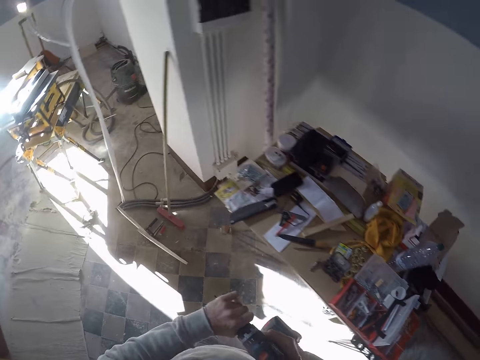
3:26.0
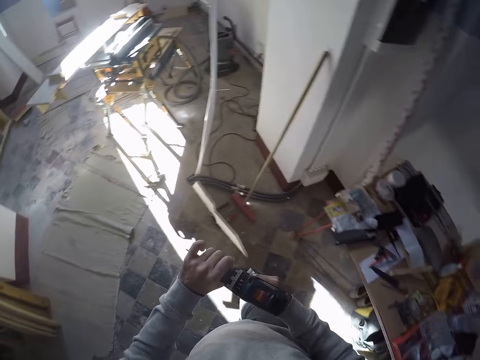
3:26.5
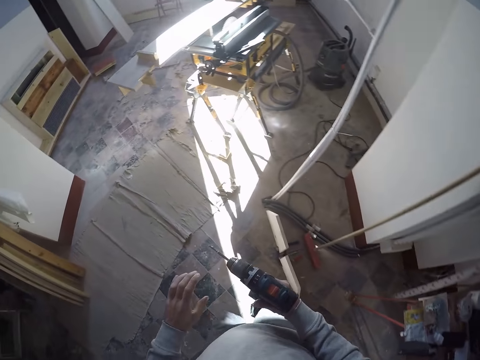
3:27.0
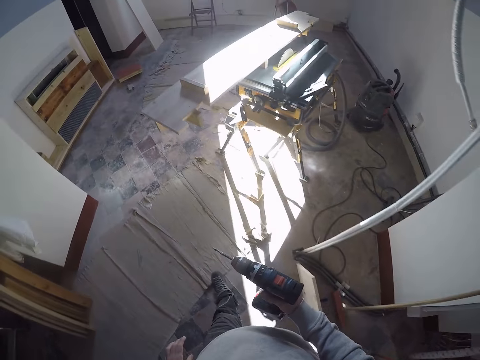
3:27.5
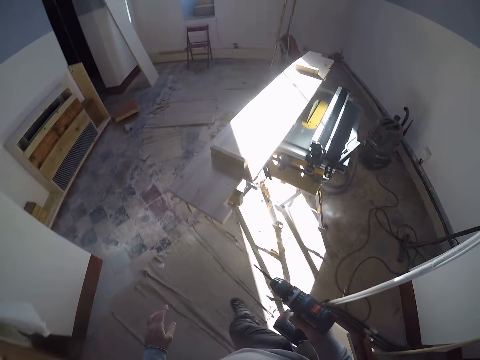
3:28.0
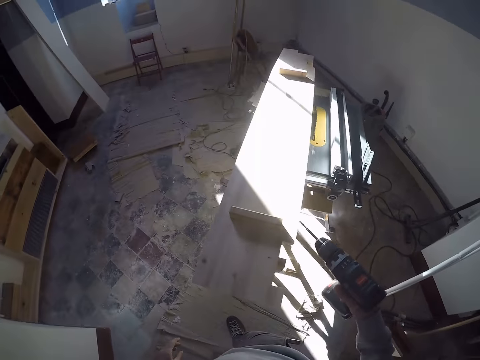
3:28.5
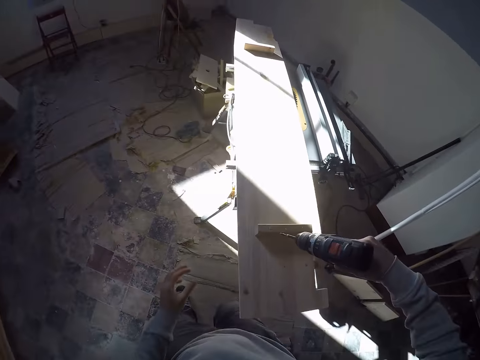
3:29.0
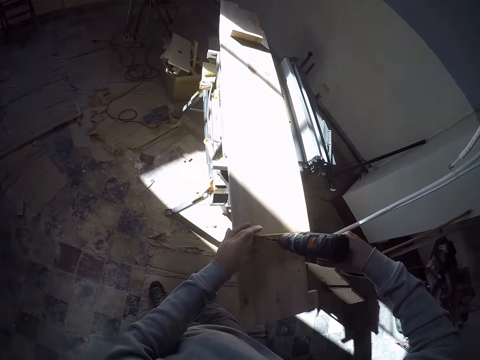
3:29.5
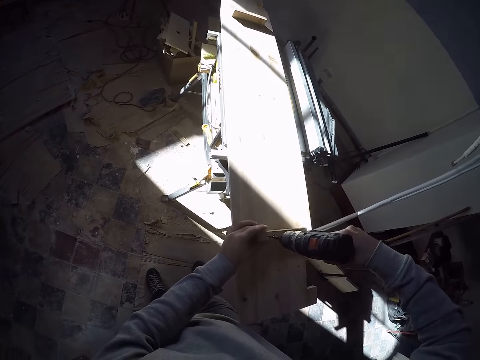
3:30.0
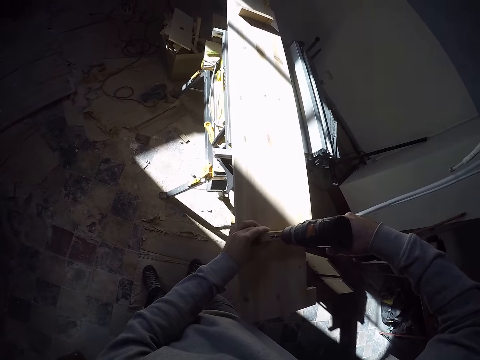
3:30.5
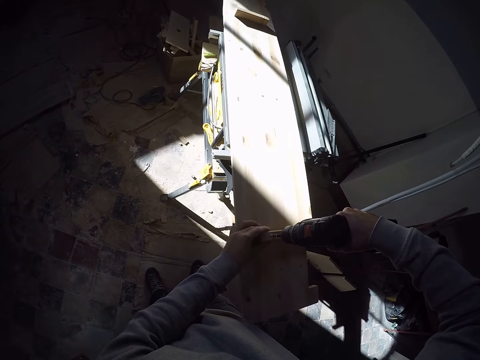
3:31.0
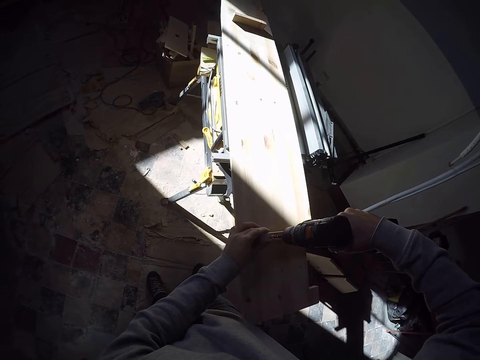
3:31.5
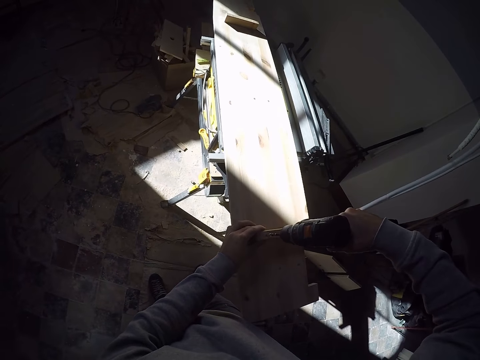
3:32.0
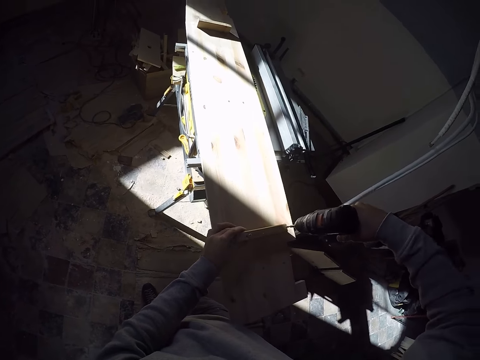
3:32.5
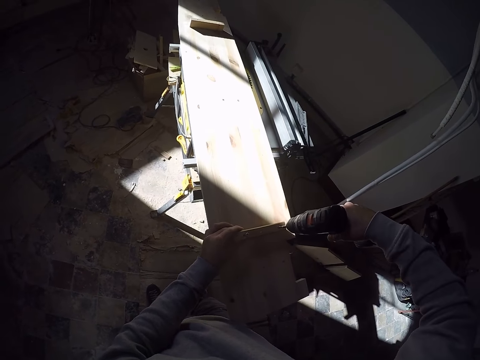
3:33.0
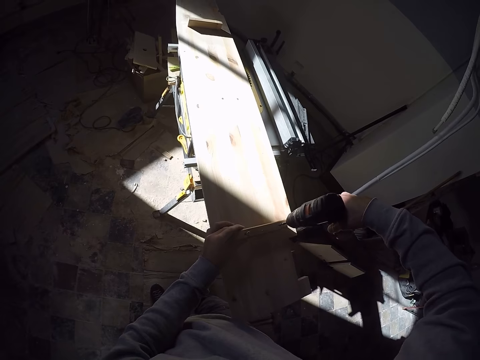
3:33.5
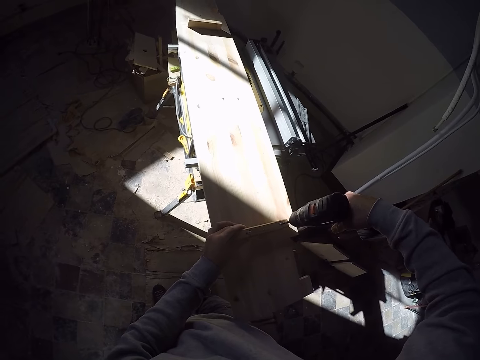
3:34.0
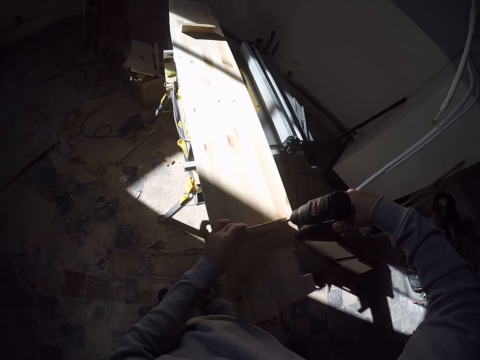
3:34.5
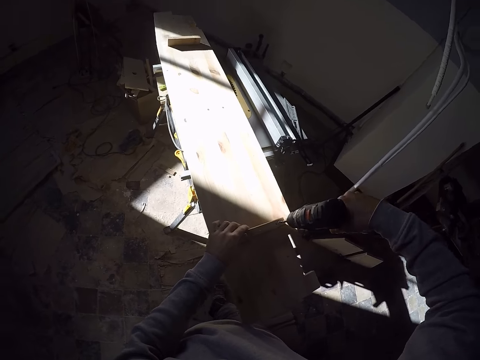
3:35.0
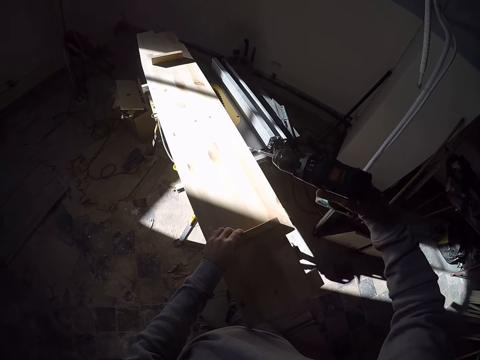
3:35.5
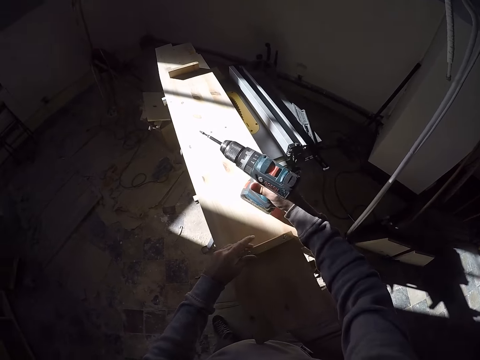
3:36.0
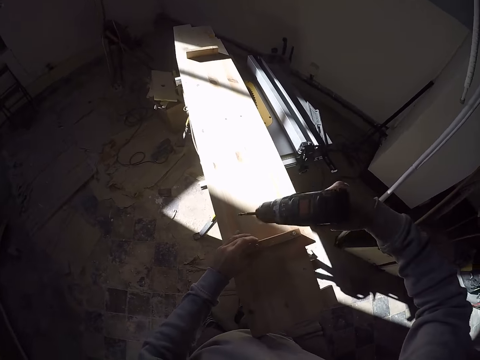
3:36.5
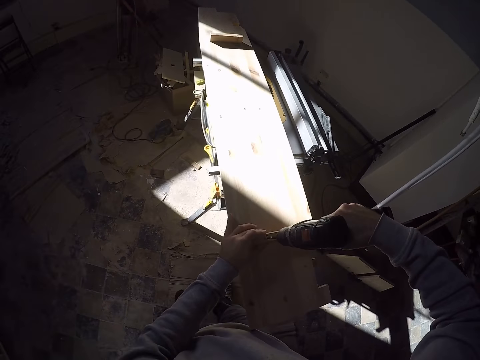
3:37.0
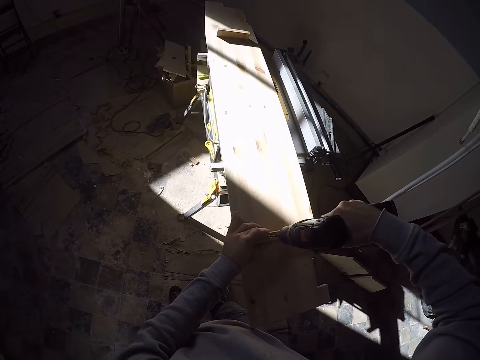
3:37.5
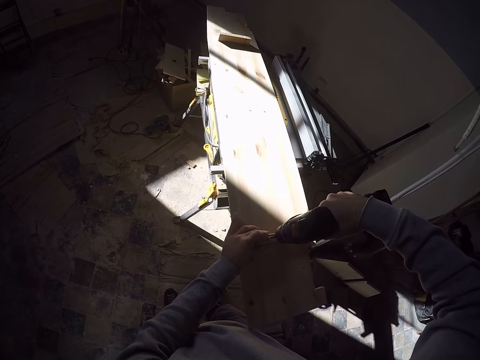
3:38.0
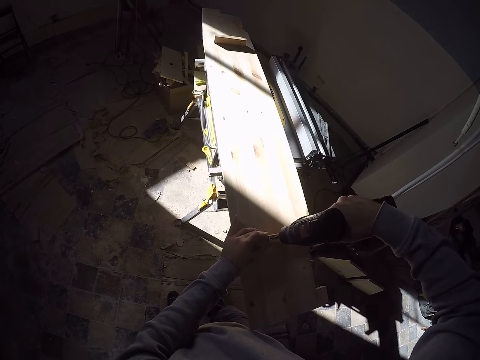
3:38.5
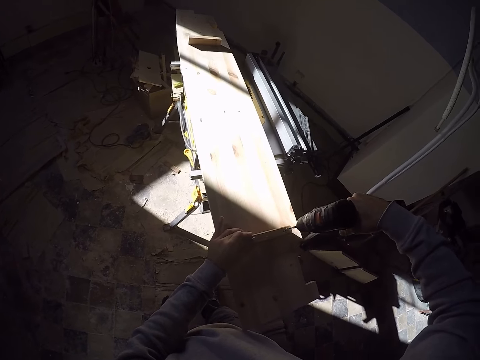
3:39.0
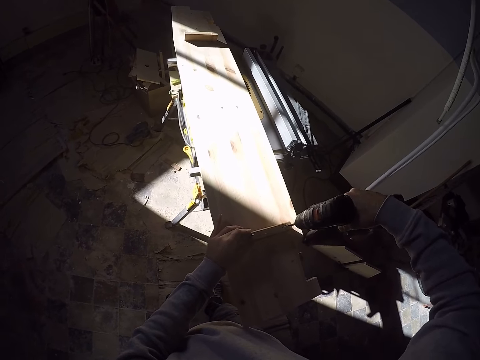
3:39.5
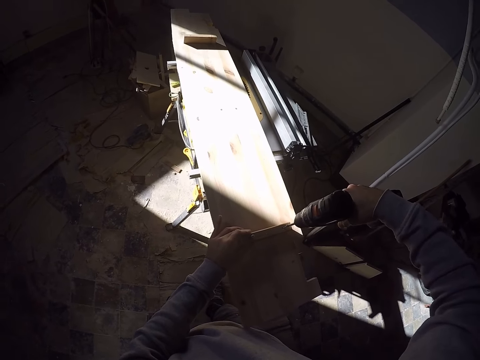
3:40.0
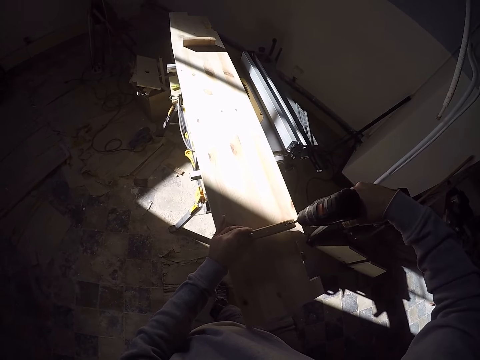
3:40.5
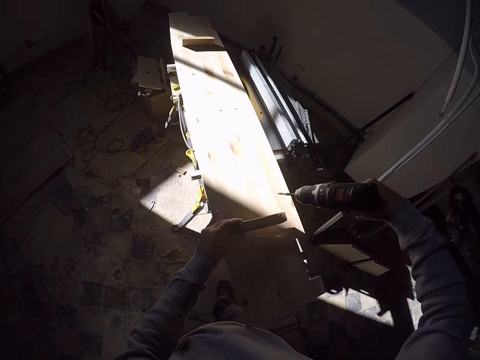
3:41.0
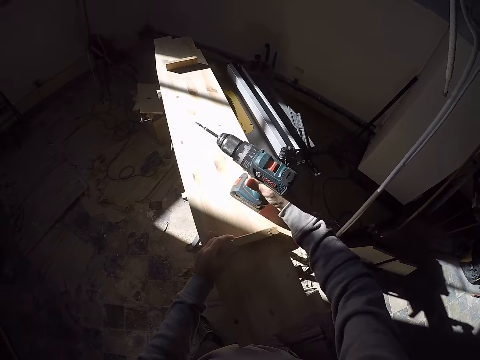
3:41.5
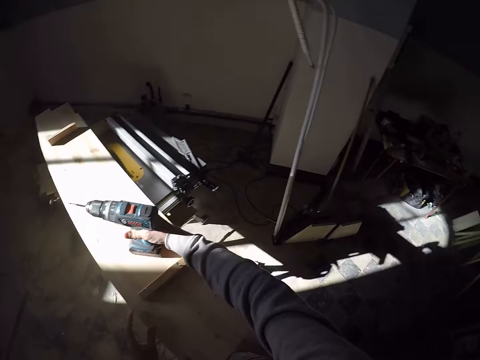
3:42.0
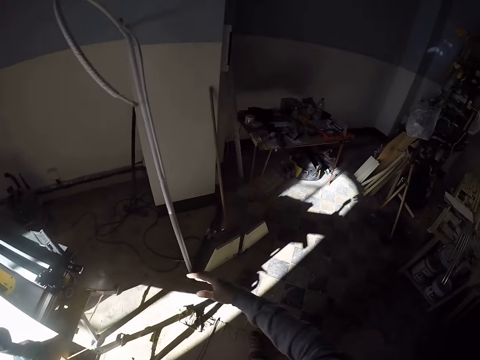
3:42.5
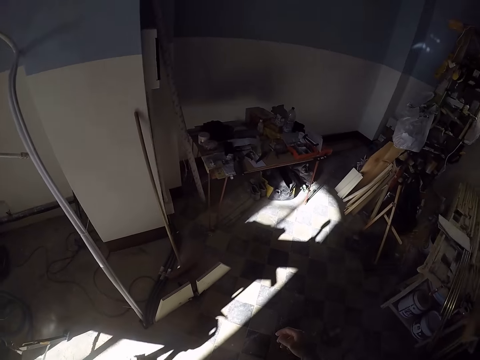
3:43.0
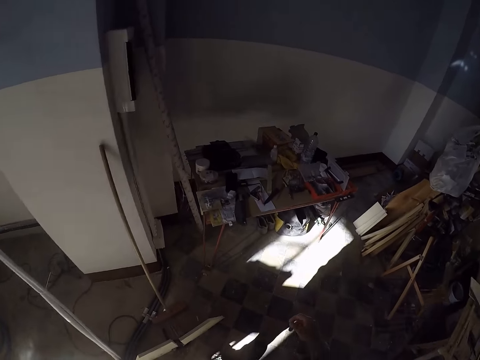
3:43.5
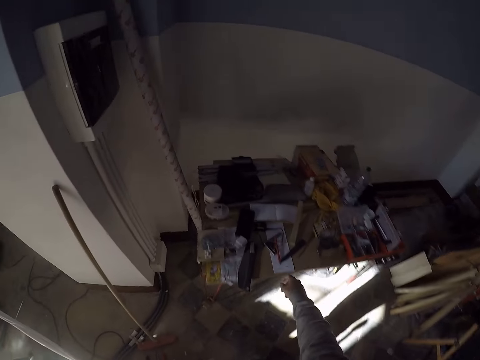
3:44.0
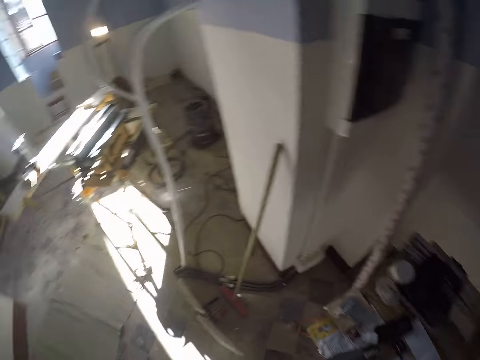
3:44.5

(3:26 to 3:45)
The camera wearer walks towards the workbench with the drilling machine in his right hand. He drills the piece of wood. He unscrews an extension of the plywood with the drilling machine in his right hand. He puts the drill on the piece of wood and drills the piece of wood. He places the wood extension on the plywood with his right hand. He drops the drilling machine on the plywood with his right hand. He walks towards the workshop table. He picks up a pencil from the workshop table with his right hand.

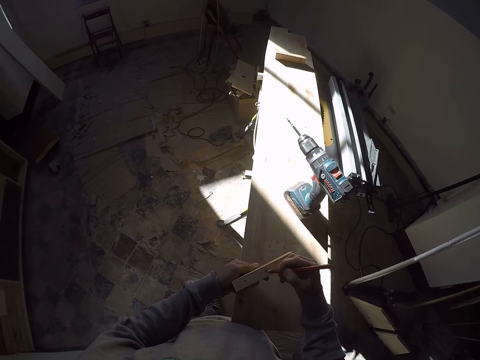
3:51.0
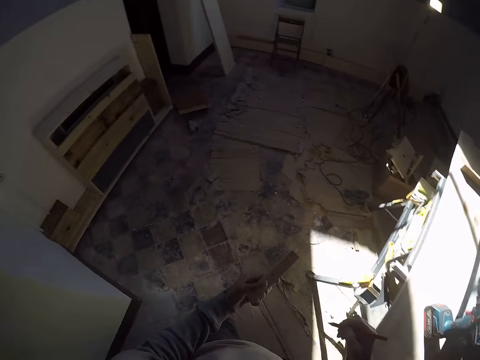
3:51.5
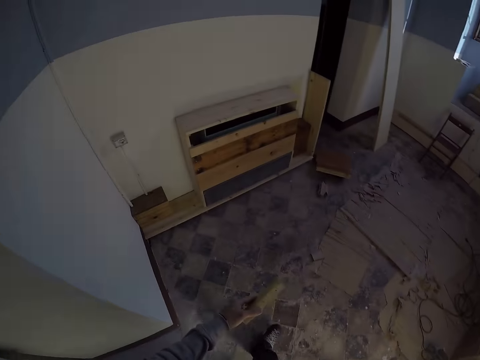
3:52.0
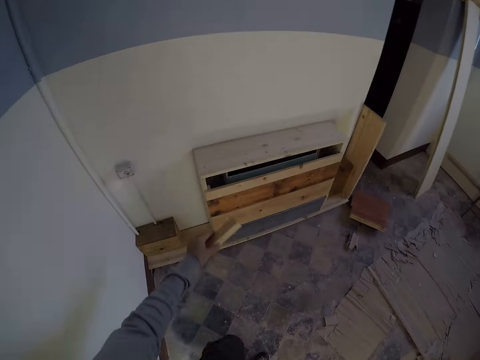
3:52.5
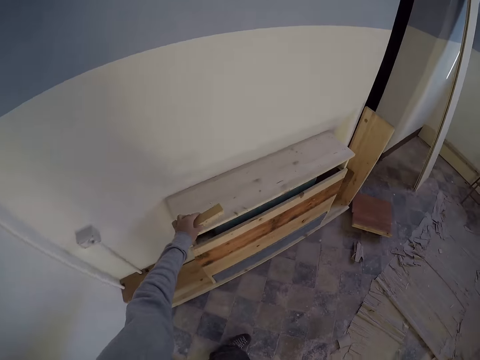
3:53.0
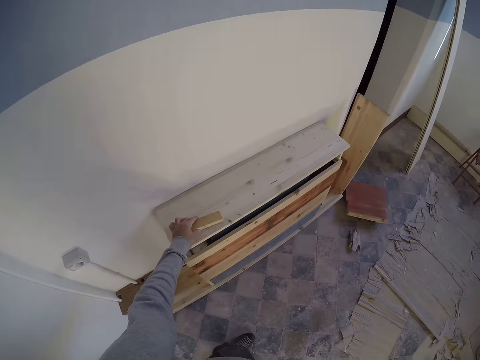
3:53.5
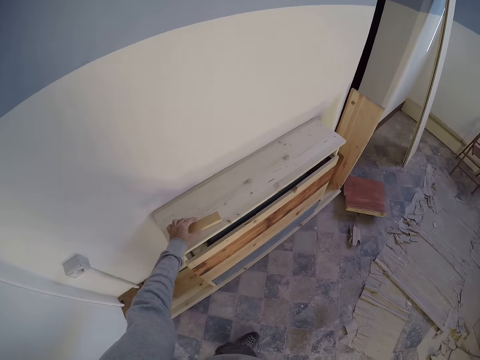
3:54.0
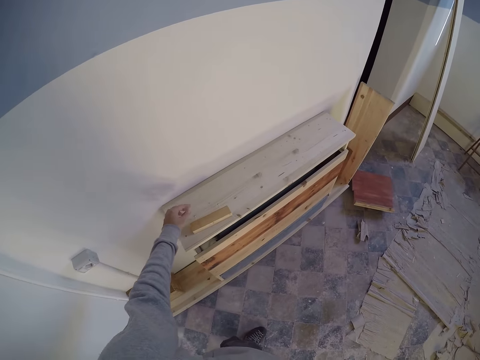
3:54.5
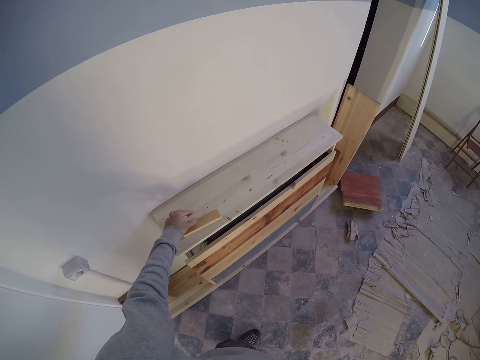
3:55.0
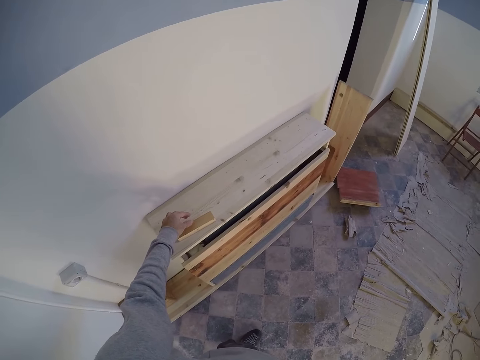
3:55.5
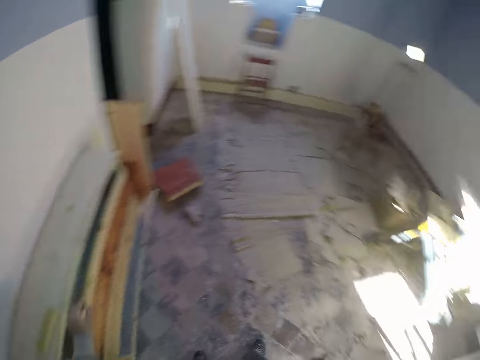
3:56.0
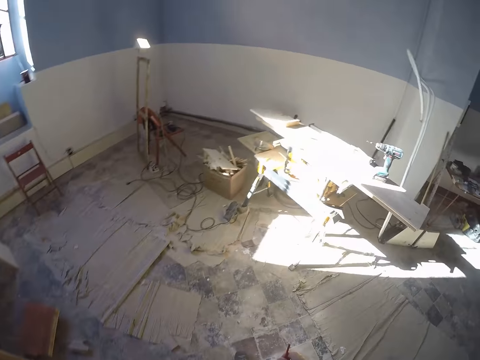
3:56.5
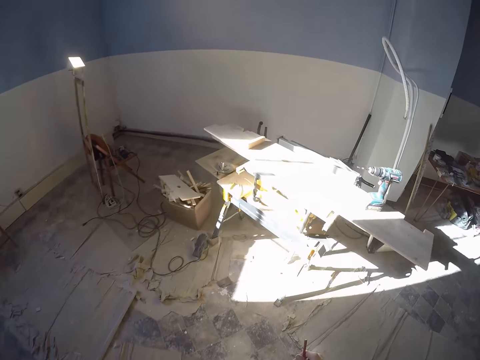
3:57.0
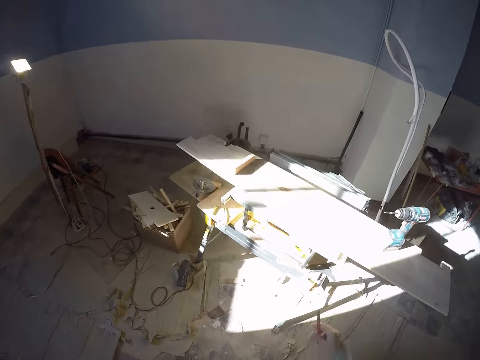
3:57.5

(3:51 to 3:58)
The camera wearer walks around the room. He places the cupboard extension on a cupboard by the wall. He walks around the room.
